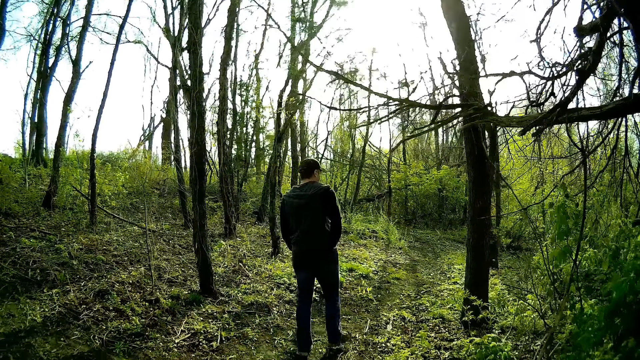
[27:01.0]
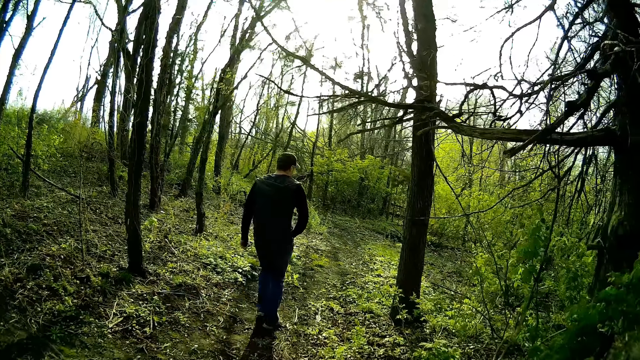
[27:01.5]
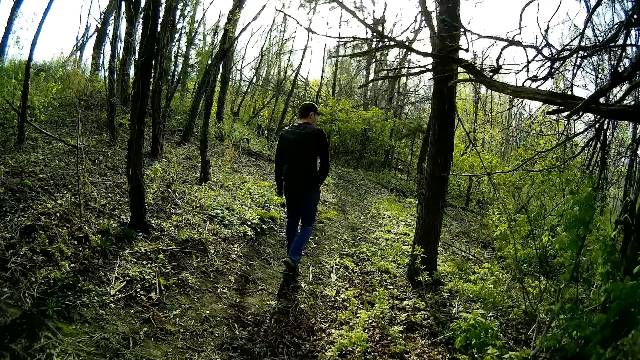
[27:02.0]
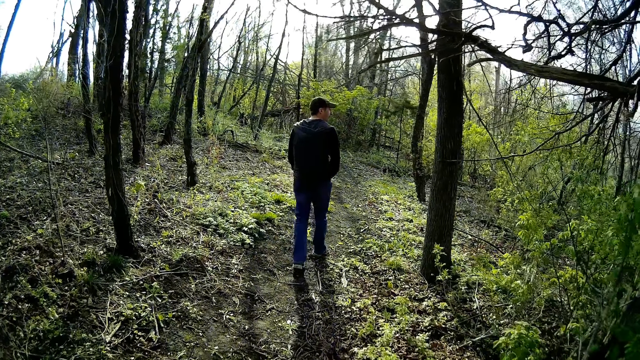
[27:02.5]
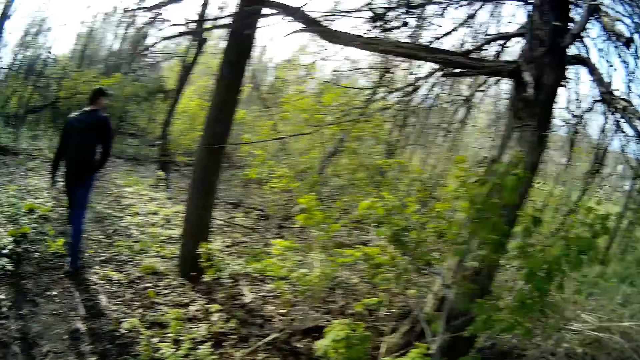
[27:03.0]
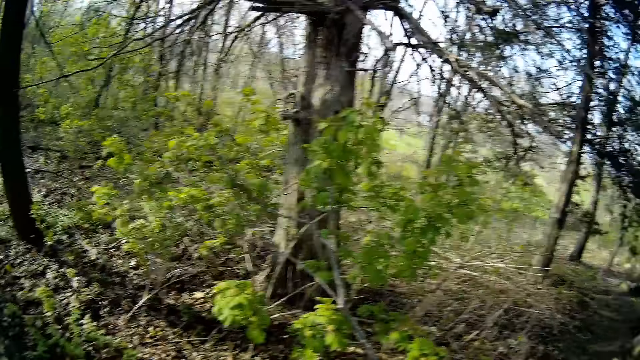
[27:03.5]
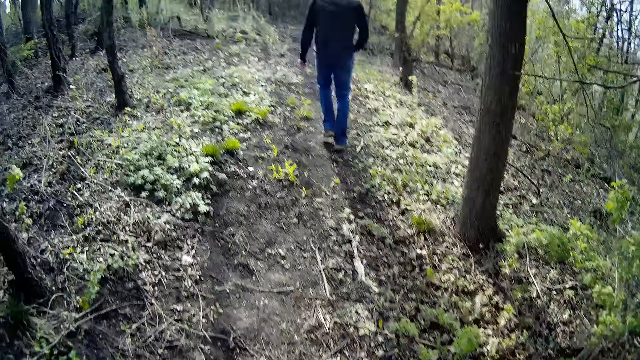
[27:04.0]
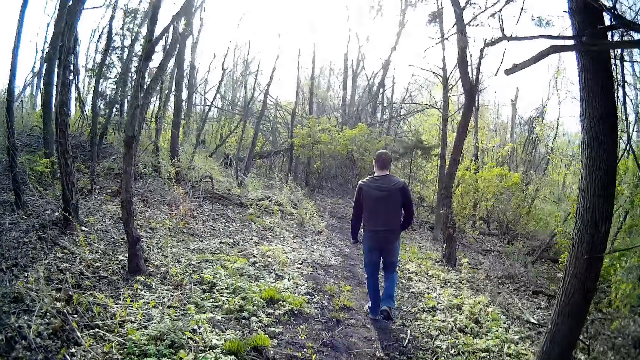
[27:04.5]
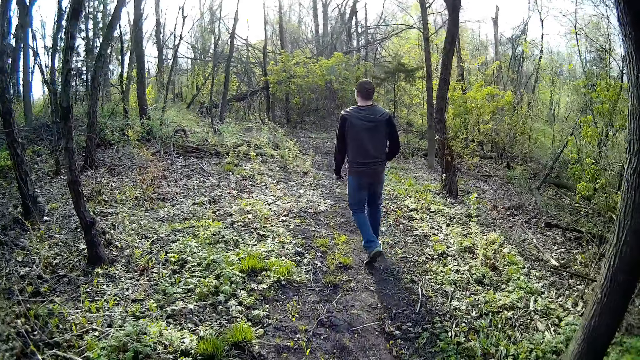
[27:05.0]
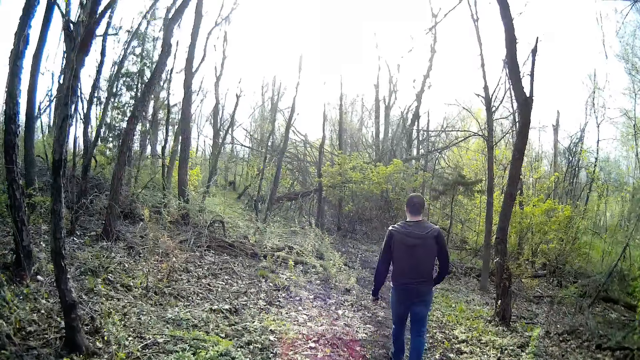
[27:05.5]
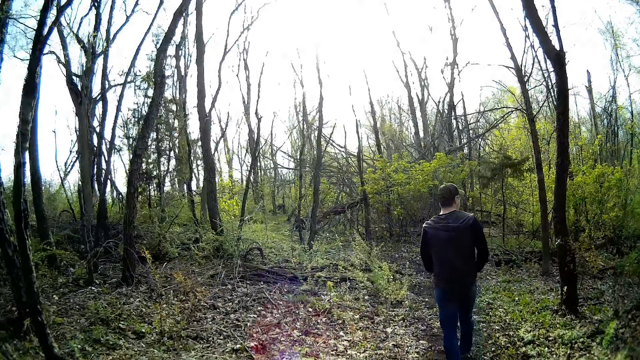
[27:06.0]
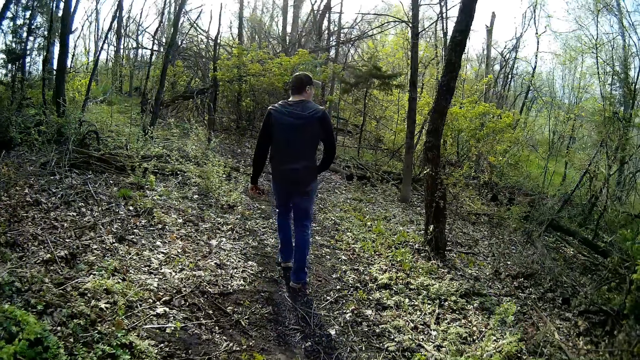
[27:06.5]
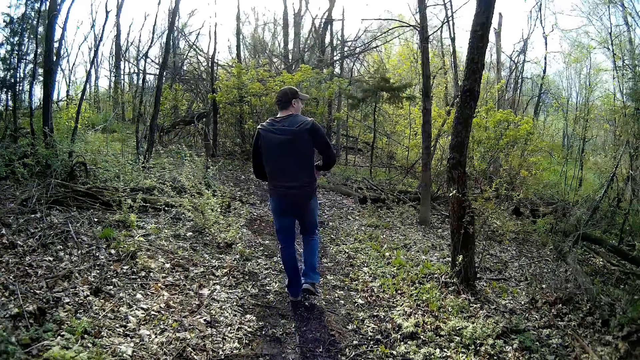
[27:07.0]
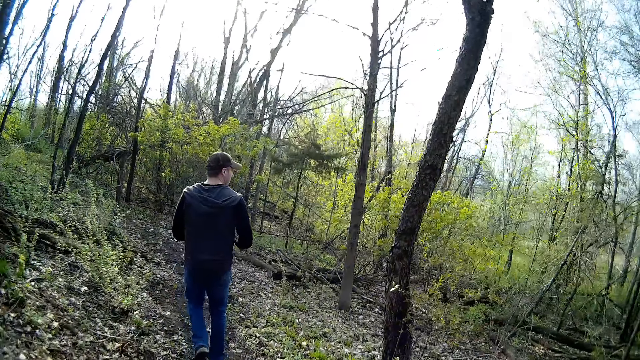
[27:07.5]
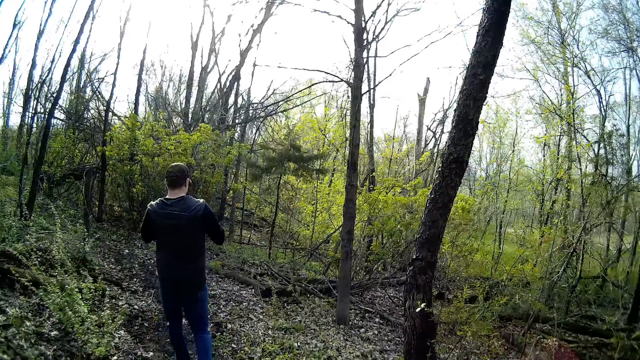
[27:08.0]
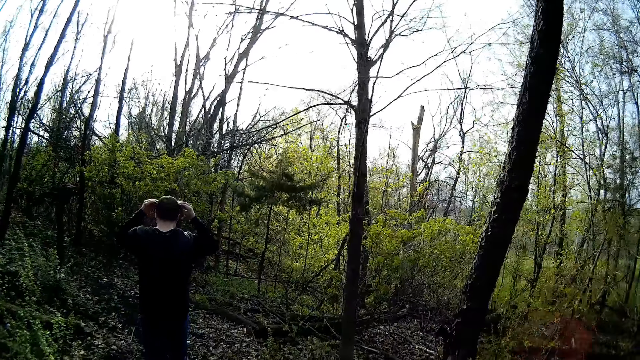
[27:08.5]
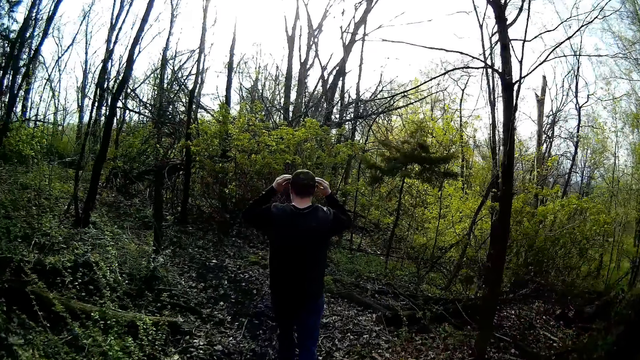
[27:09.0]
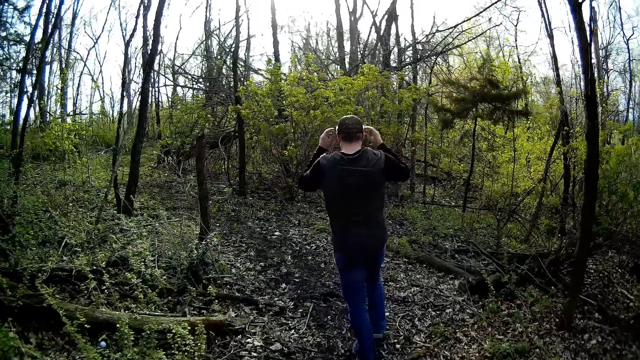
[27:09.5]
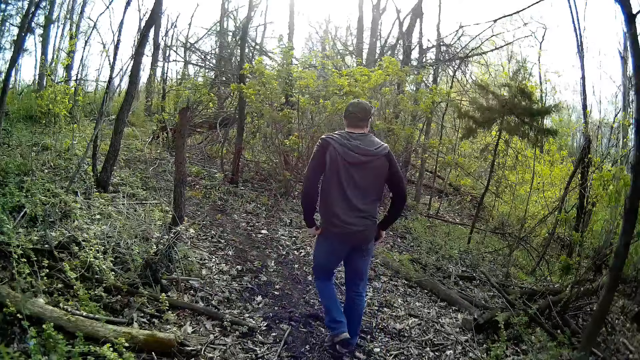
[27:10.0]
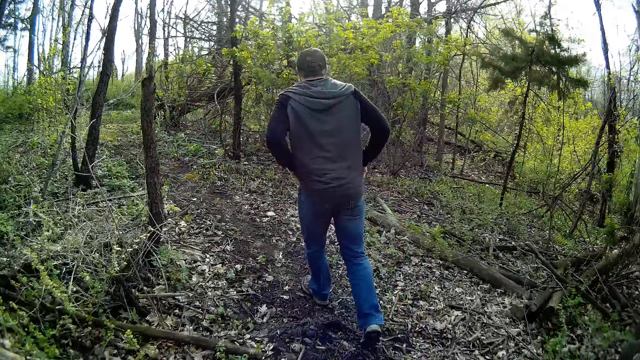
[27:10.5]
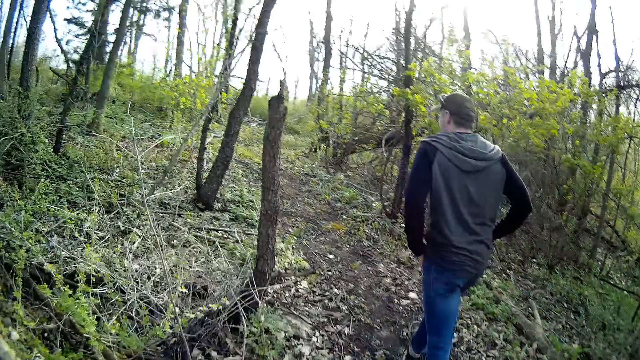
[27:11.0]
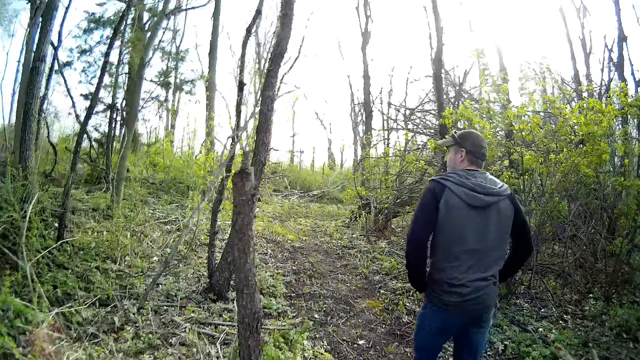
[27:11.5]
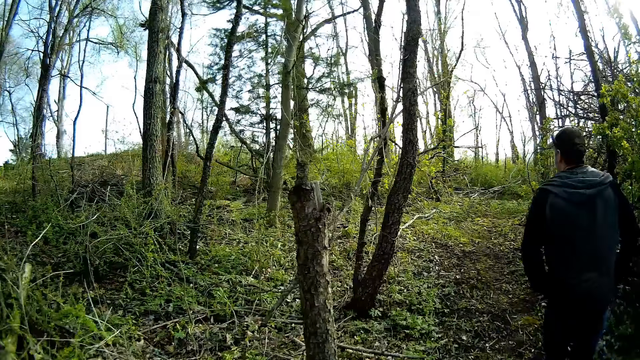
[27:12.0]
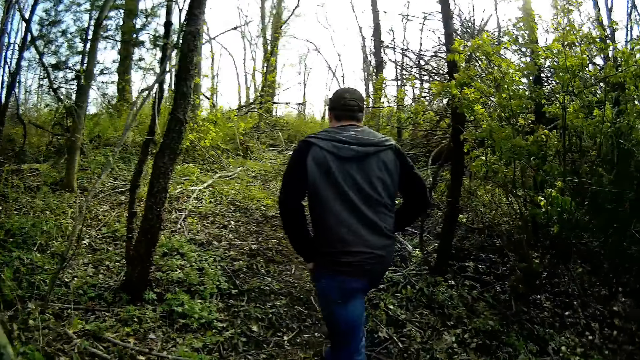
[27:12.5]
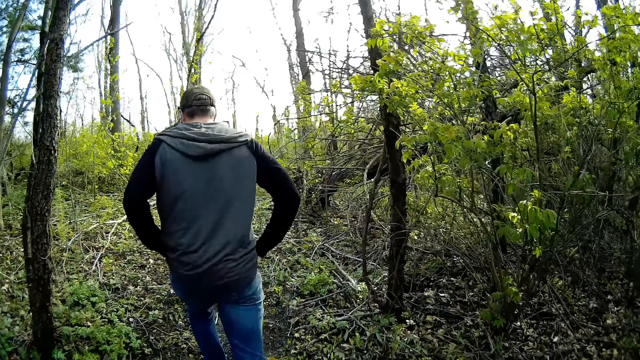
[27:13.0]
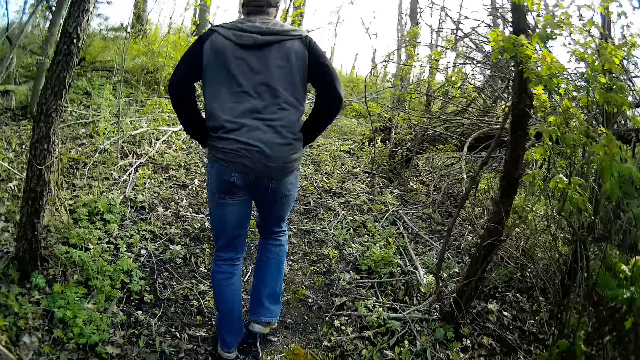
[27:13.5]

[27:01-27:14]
The man places the glasses on his head with both of his hands.

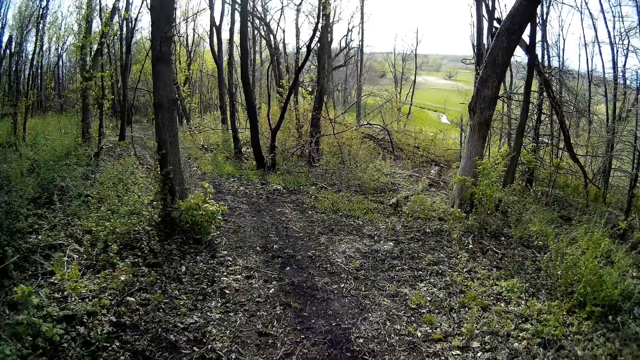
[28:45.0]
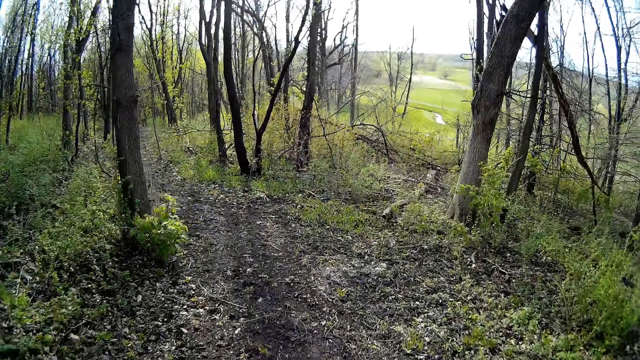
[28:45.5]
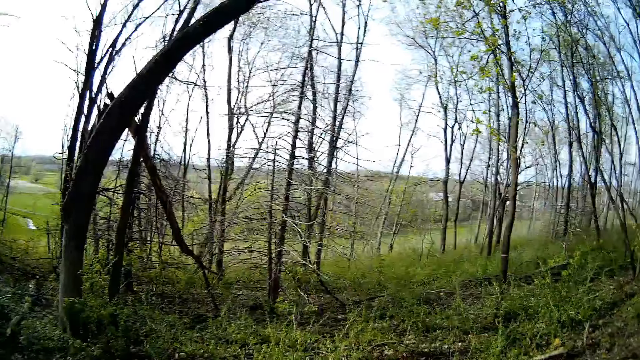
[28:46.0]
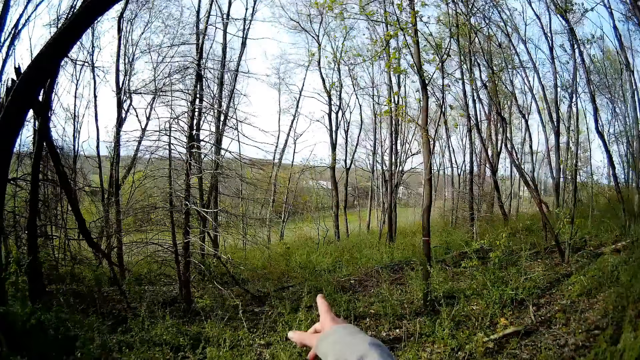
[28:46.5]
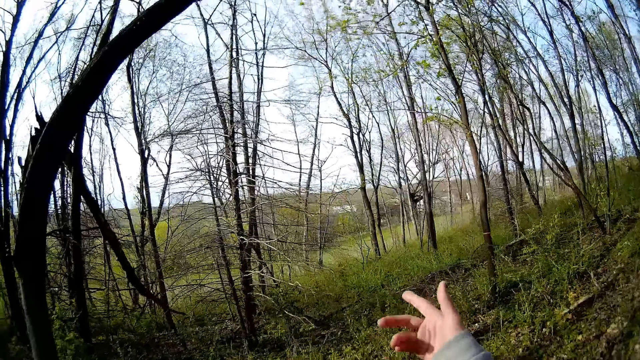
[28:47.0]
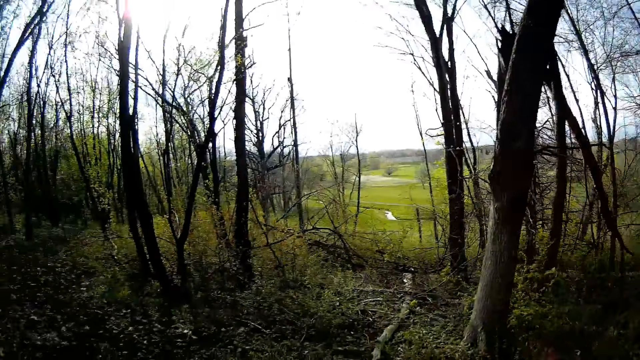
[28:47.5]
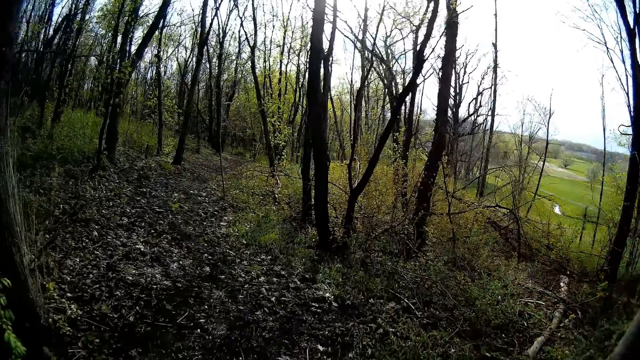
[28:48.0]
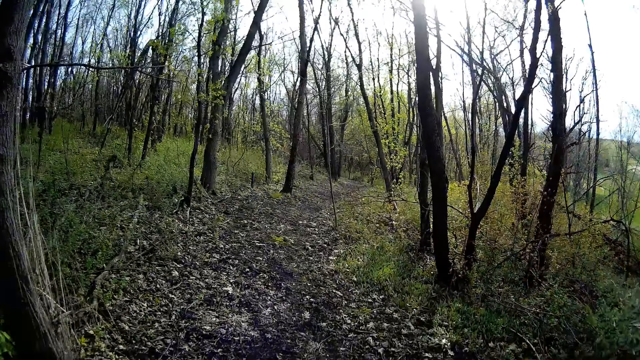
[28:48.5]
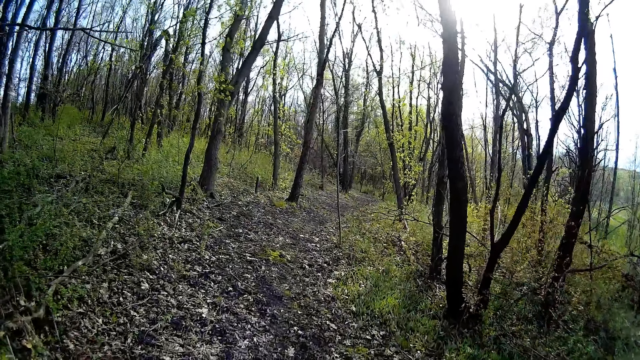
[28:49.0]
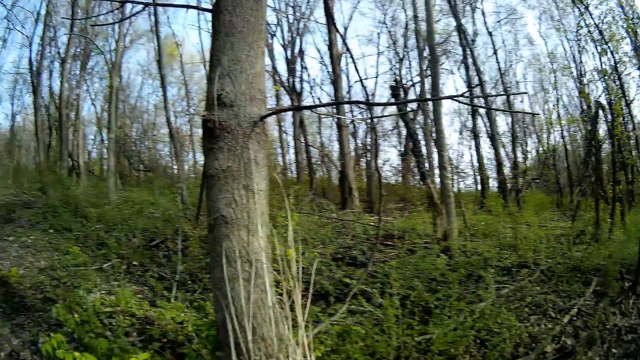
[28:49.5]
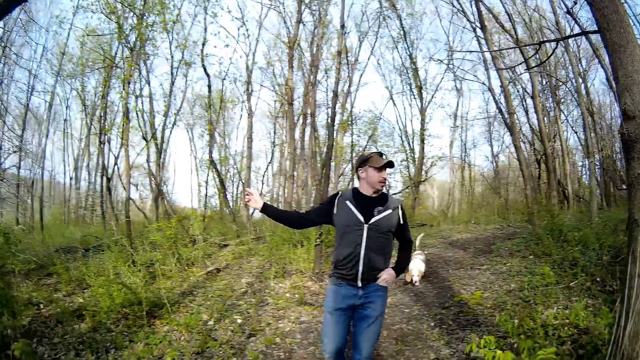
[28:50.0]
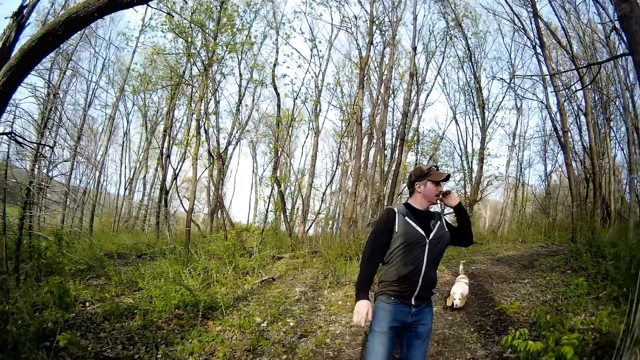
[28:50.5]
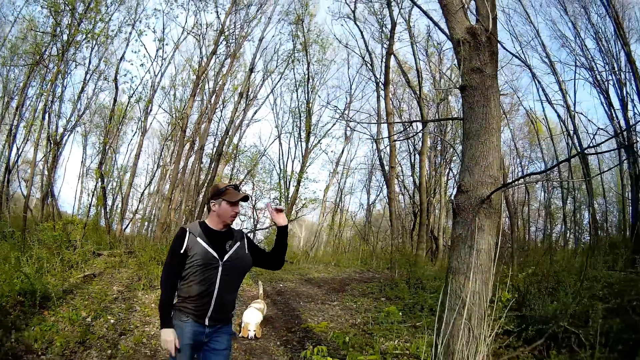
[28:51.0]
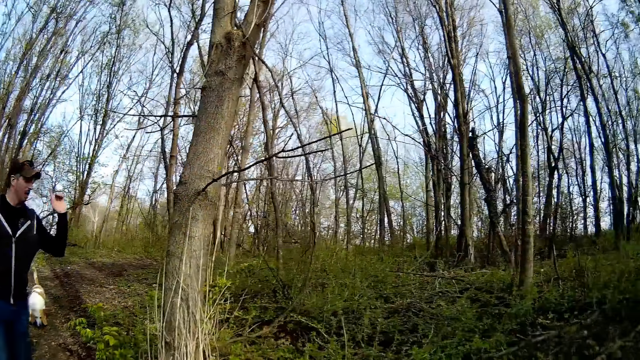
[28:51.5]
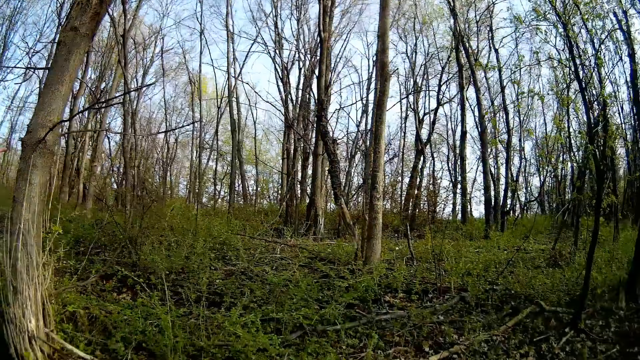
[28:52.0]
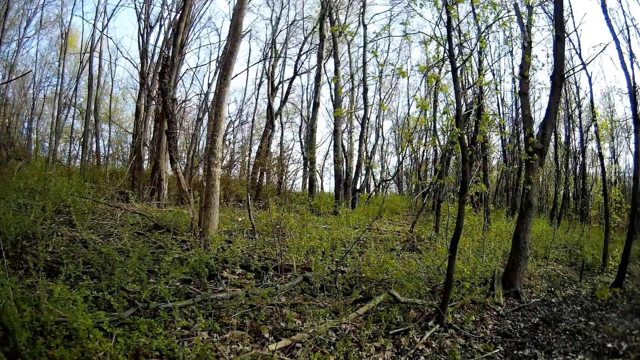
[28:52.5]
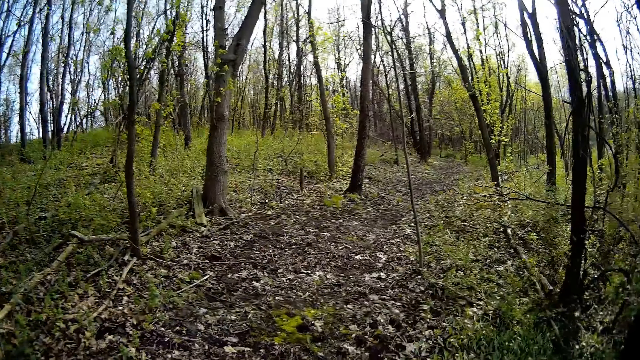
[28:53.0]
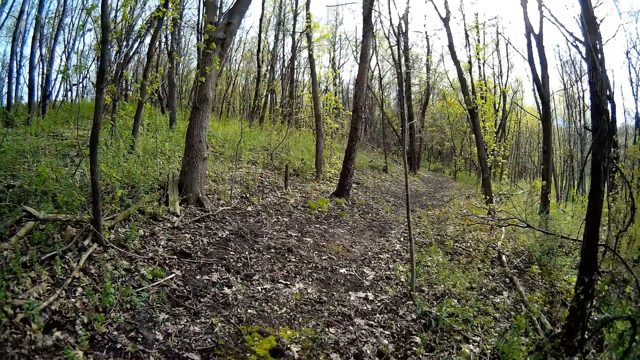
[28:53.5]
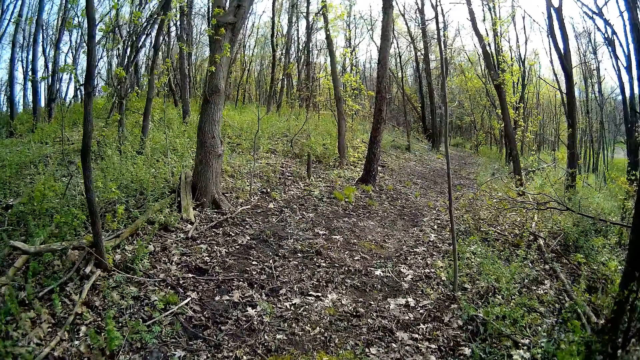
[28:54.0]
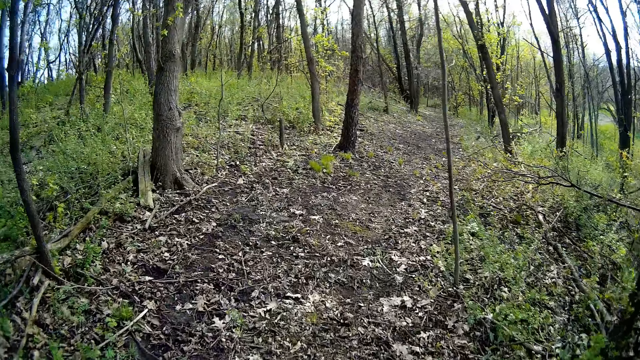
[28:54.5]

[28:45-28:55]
The camera wearer points her finger. She converses. The man stretches his right hand and stretches his left hand. The man points his hand. The camera wearer walks in the garden.
